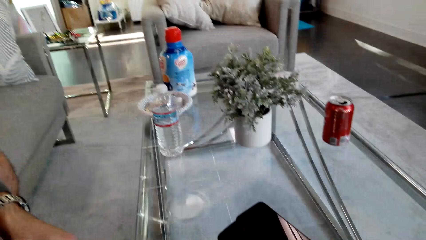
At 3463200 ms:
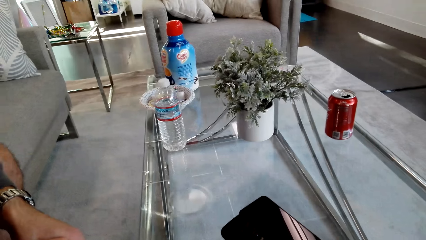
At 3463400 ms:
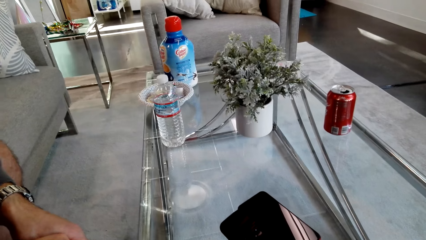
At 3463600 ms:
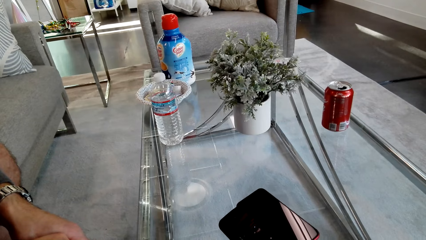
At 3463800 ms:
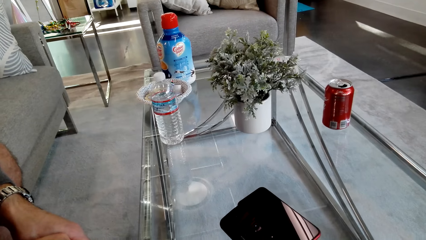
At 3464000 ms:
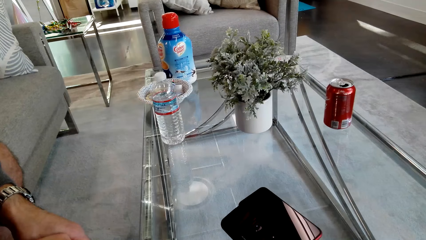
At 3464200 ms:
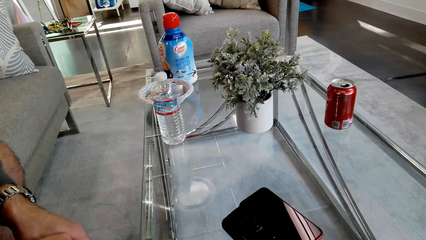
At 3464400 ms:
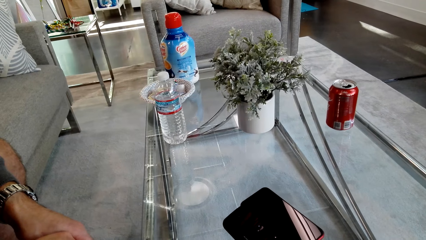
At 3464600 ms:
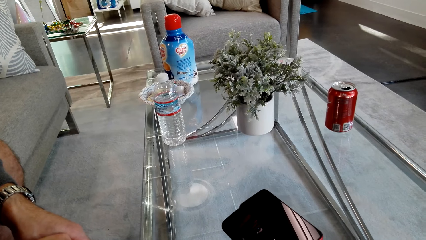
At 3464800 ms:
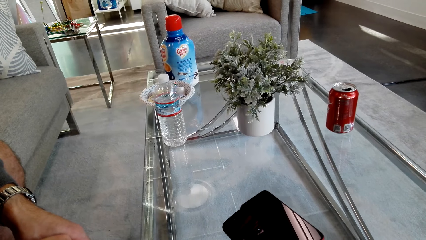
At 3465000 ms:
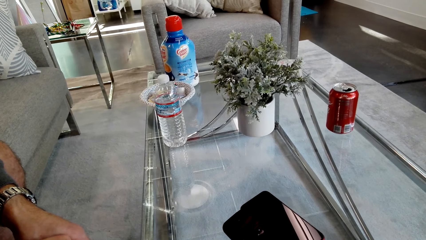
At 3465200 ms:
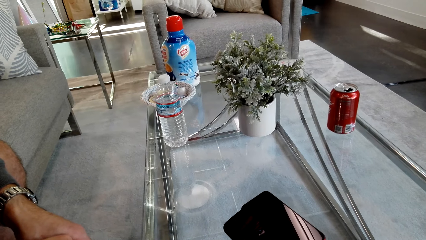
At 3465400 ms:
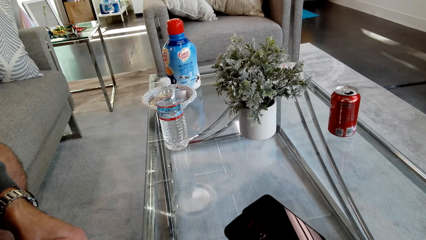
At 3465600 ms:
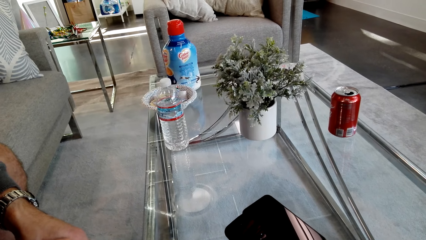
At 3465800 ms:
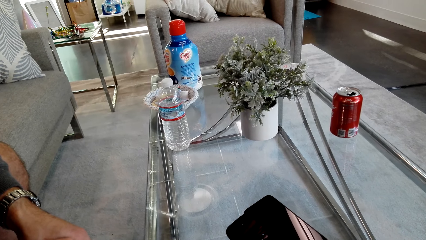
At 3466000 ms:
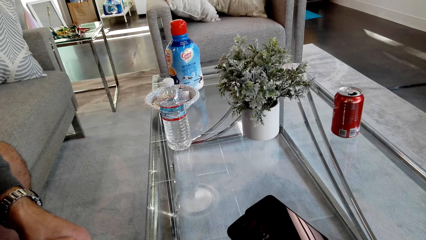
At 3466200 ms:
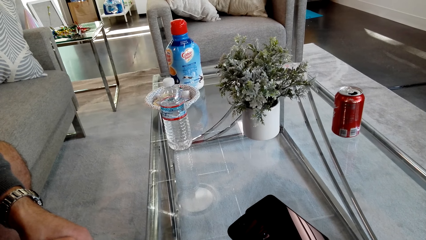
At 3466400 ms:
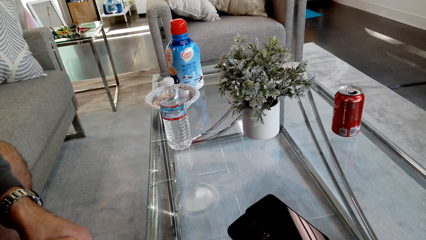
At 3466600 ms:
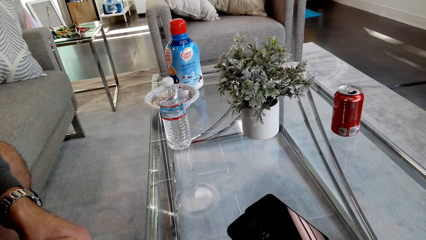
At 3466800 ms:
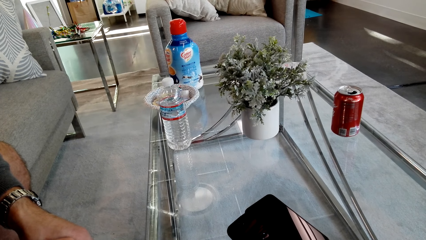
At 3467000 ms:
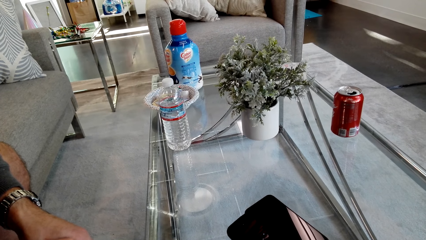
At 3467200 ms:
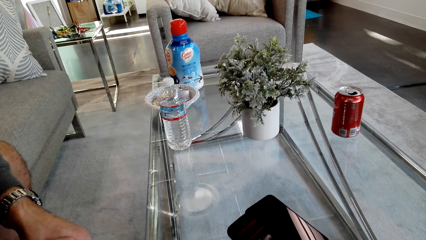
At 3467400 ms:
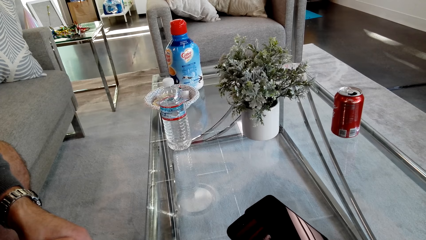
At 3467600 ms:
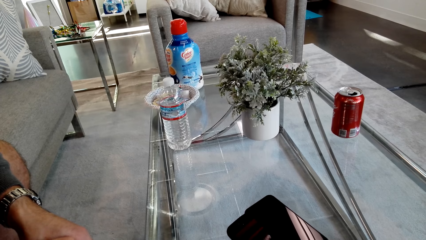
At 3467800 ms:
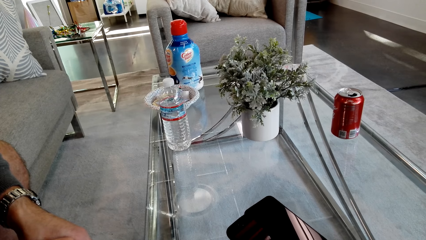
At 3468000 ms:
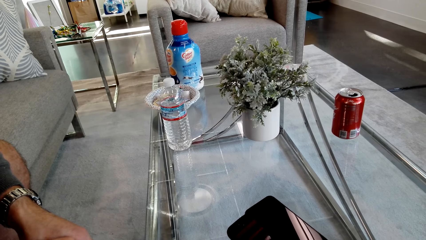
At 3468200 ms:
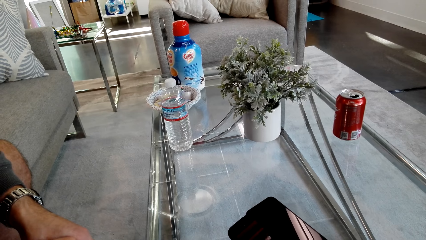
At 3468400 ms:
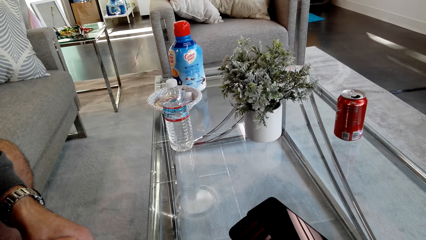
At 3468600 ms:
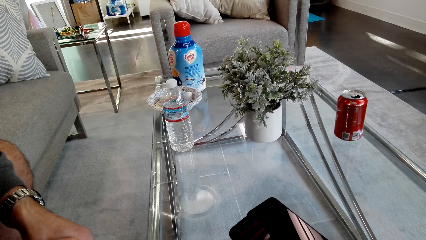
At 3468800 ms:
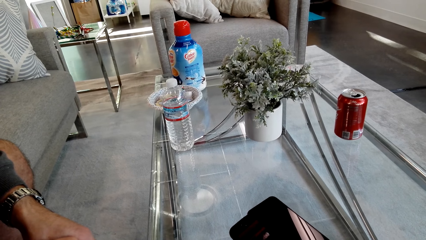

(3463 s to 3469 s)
The camera wearer looks at the table.

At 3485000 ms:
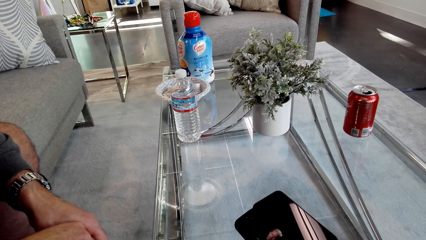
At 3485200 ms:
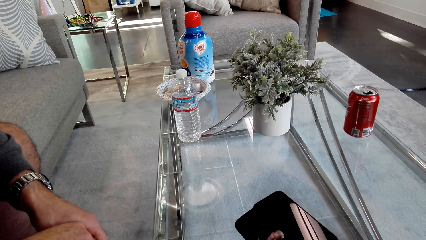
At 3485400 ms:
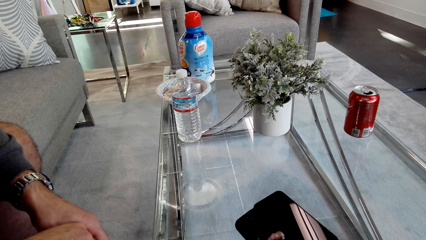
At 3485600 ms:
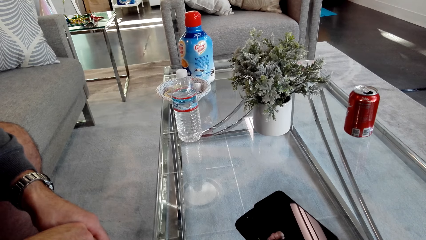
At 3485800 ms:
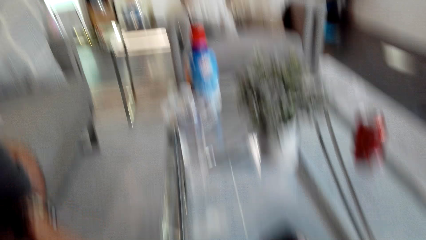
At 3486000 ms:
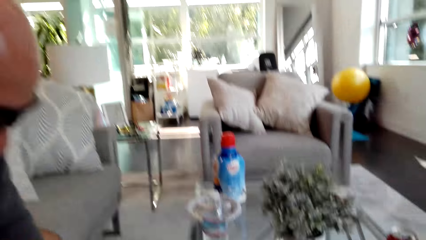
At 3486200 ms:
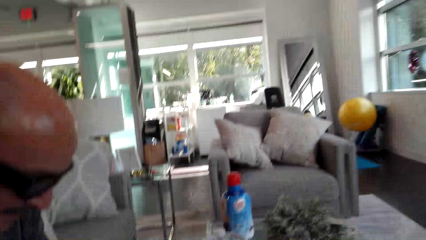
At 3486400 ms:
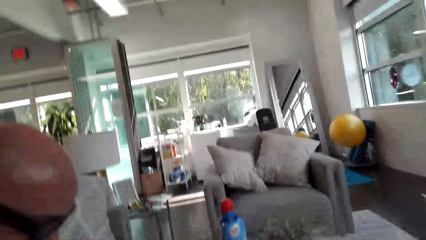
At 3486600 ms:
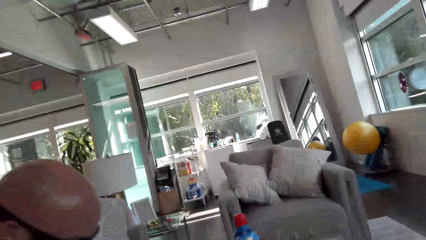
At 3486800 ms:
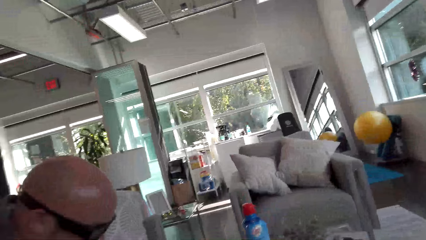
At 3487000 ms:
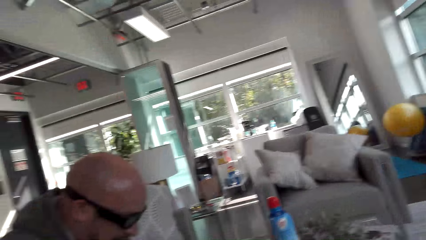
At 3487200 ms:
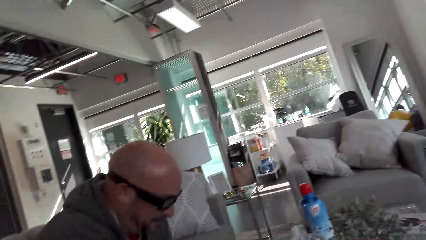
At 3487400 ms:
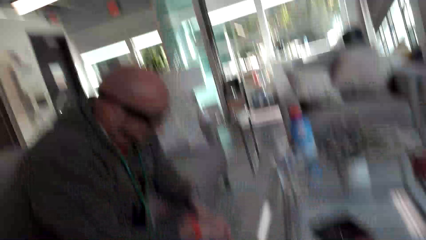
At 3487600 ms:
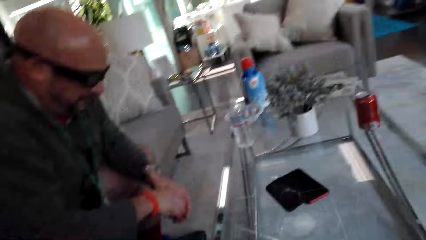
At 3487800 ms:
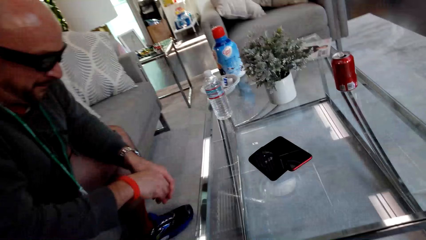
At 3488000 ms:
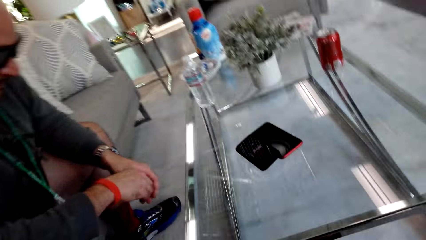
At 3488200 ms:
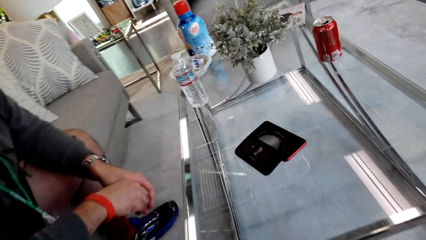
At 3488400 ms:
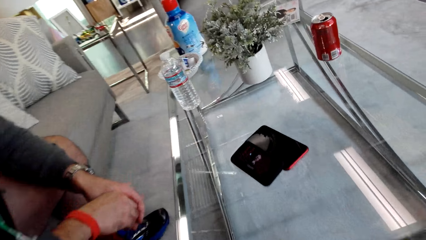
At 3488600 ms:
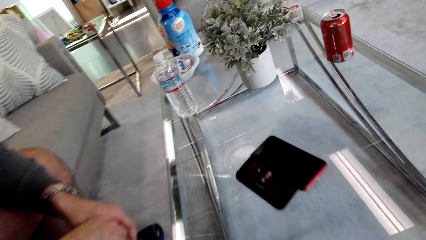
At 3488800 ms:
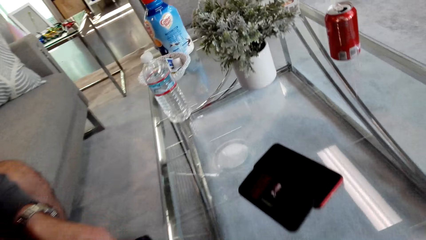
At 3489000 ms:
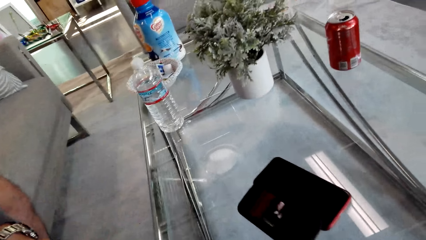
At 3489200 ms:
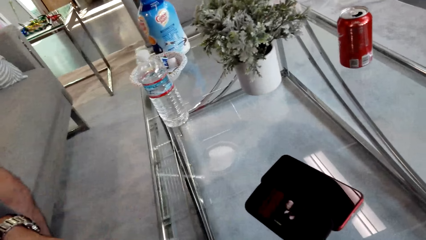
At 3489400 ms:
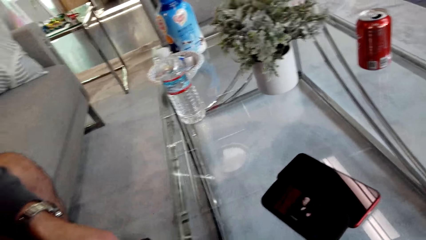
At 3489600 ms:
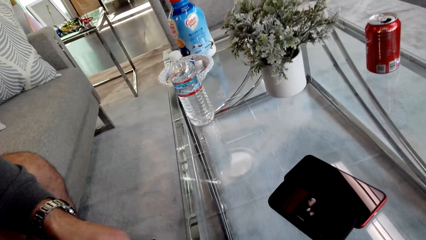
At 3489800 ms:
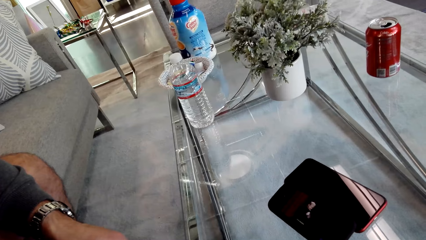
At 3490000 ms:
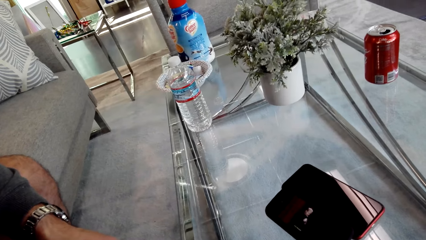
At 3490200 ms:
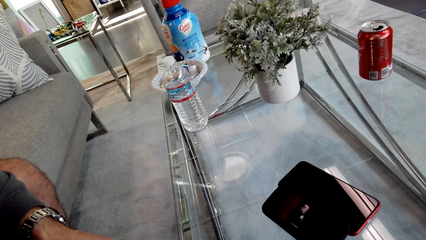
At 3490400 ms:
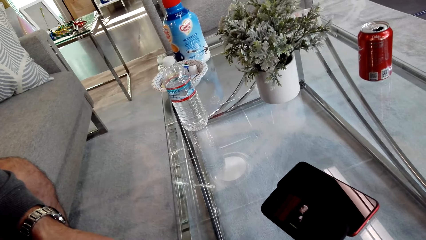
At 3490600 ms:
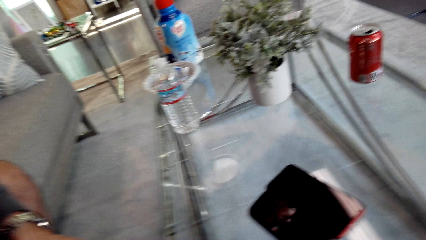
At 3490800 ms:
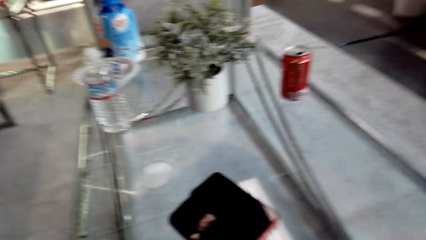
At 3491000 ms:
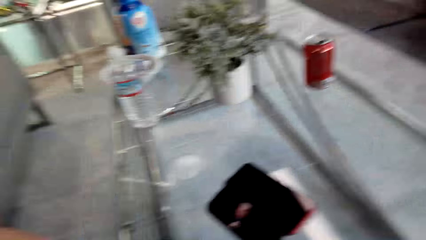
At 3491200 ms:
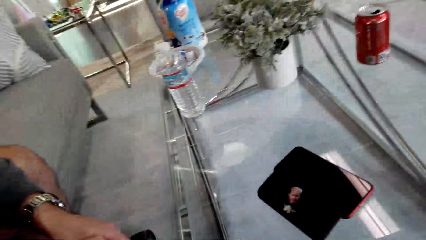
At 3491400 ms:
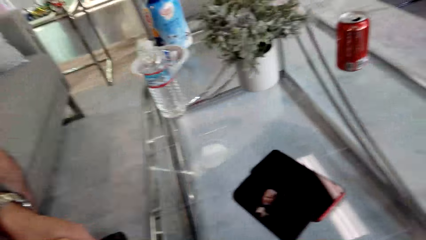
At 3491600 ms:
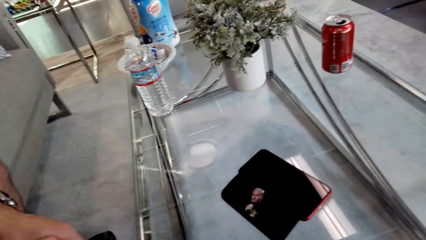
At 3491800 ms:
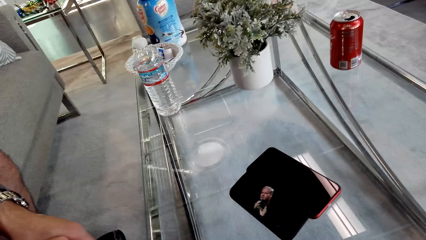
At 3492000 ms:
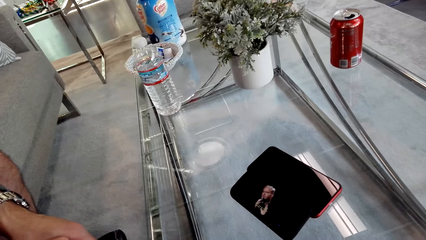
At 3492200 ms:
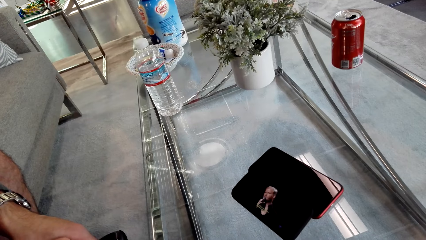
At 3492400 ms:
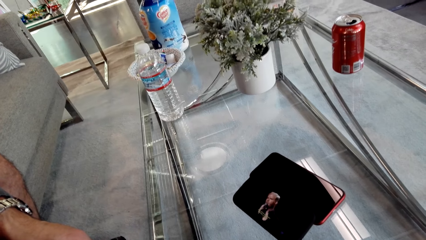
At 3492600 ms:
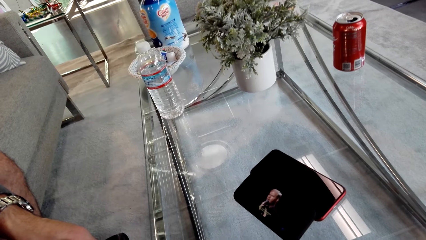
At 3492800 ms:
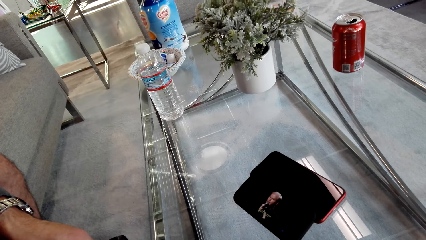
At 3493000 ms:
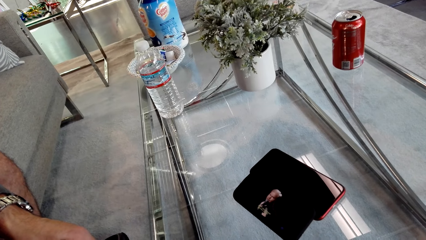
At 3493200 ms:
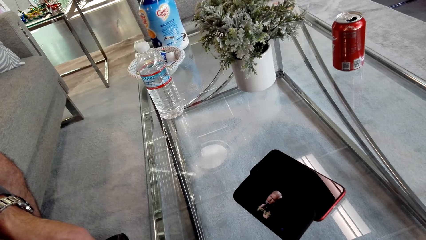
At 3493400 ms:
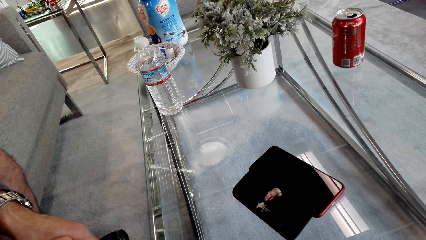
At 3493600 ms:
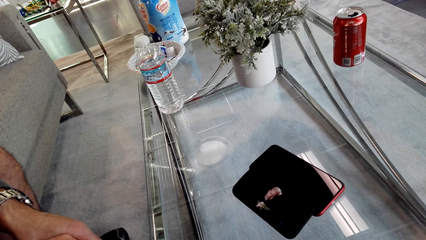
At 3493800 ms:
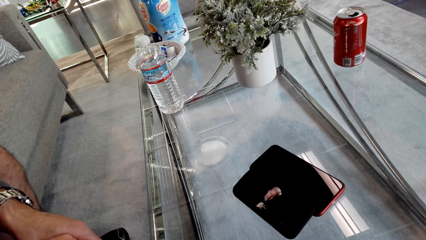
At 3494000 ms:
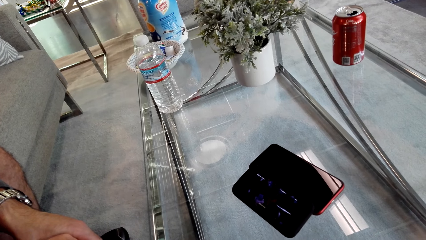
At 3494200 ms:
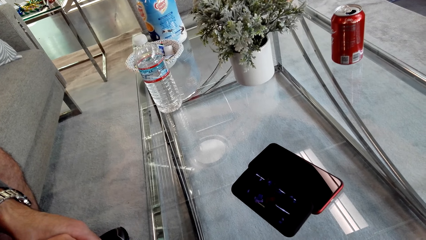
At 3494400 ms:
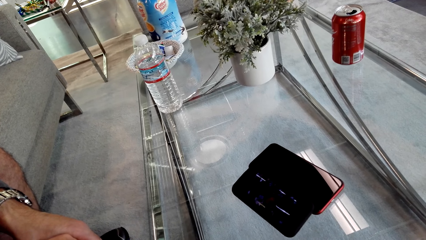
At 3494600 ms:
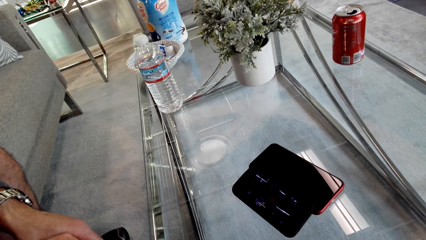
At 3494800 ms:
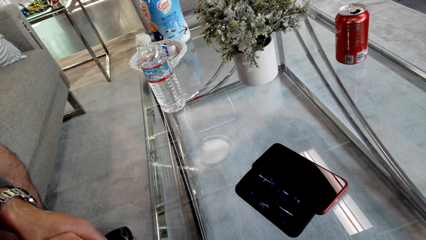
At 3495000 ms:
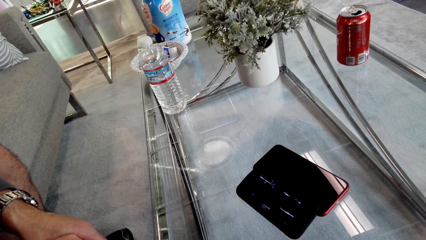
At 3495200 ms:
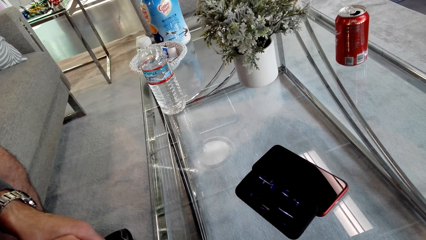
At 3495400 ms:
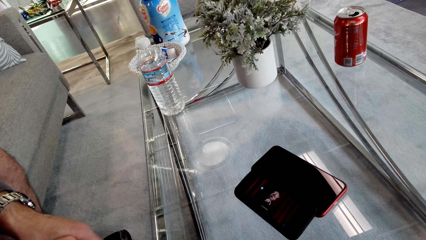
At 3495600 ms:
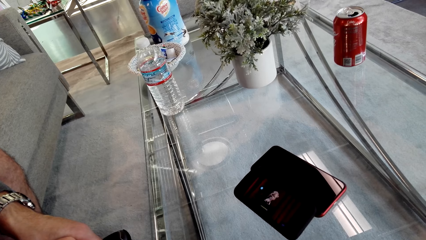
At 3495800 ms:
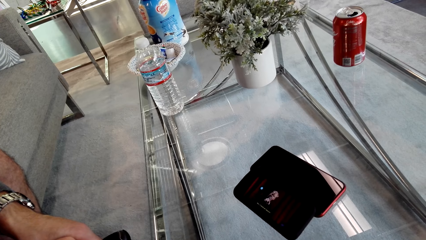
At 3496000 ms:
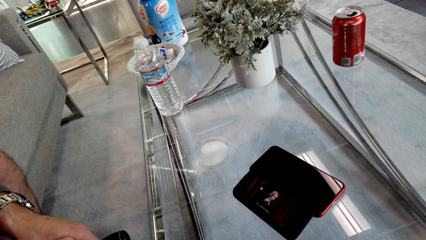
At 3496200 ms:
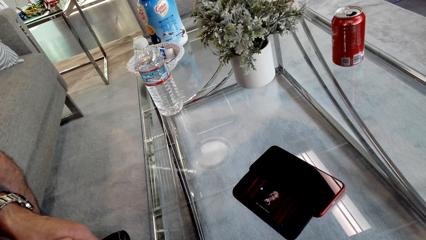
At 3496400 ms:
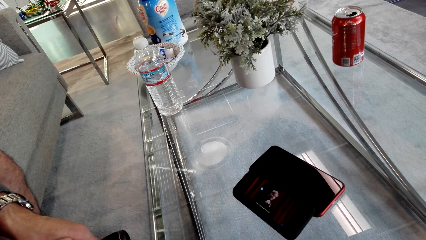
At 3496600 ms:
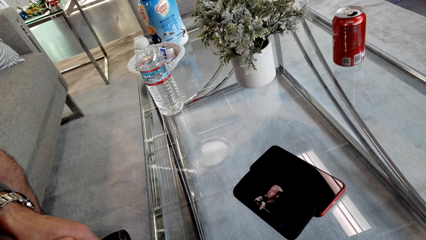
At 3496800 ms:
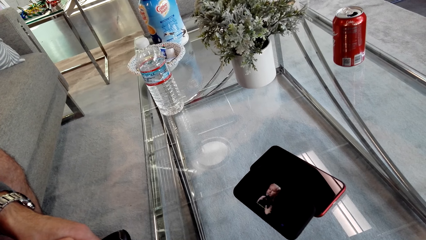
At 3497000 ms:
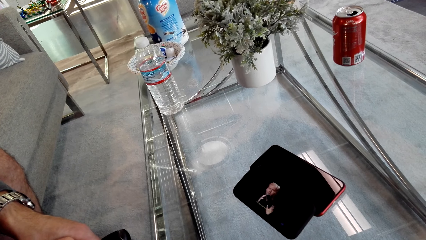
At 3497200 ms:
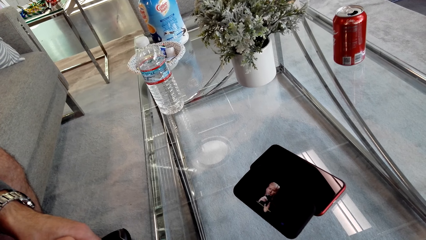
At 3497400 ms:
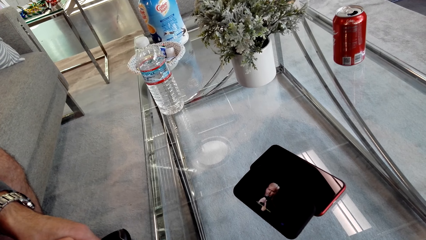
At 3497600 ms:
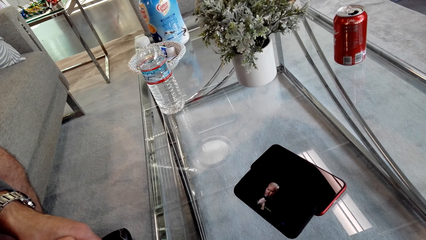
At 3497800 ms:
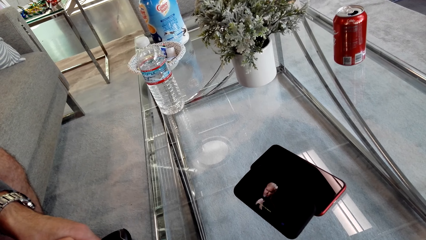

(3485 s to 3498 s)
The camera wearer looks around. A person stares at the phone. The camera wearer stares at the phone on the table.
